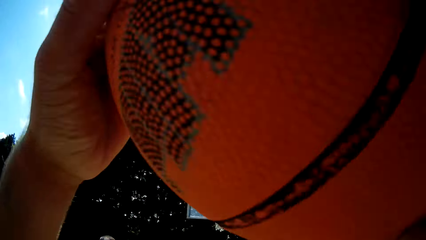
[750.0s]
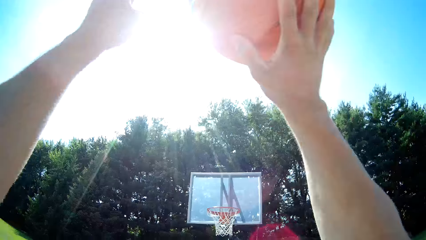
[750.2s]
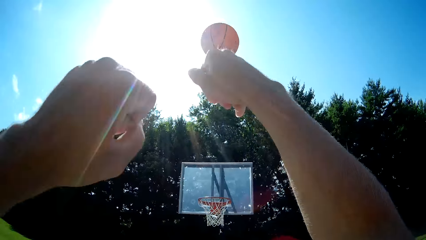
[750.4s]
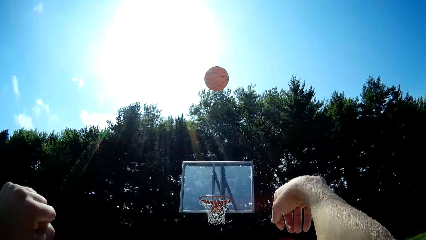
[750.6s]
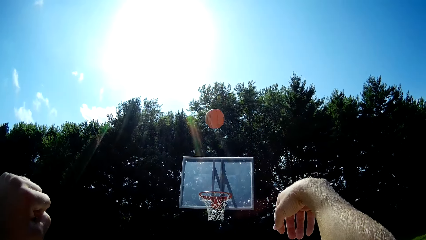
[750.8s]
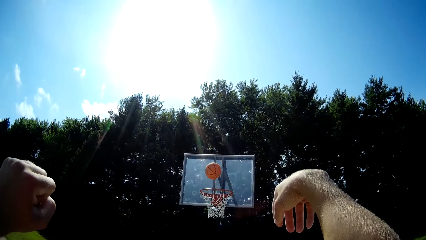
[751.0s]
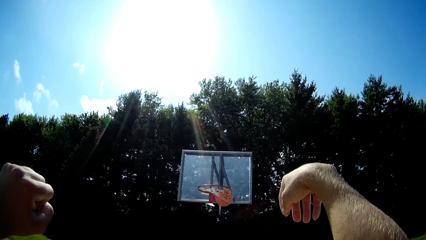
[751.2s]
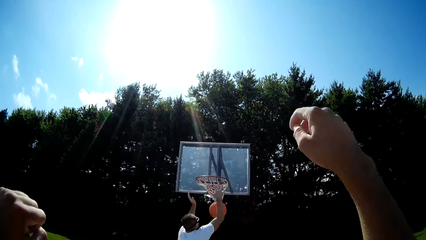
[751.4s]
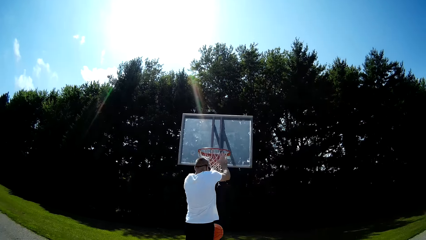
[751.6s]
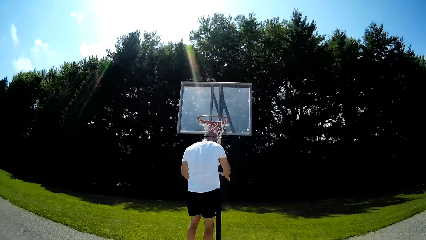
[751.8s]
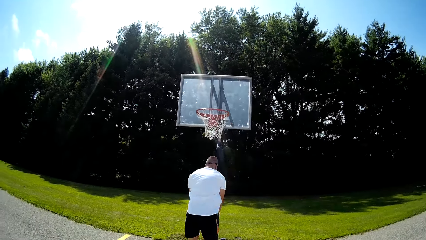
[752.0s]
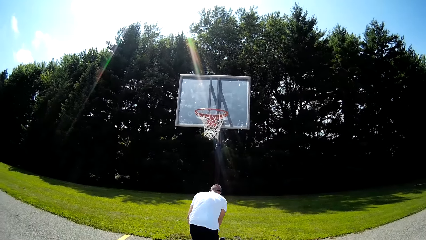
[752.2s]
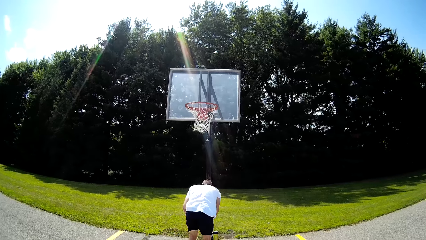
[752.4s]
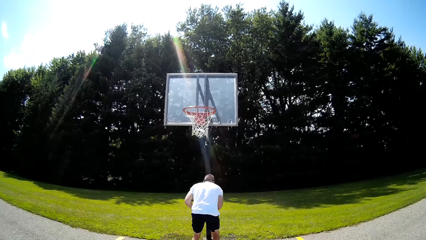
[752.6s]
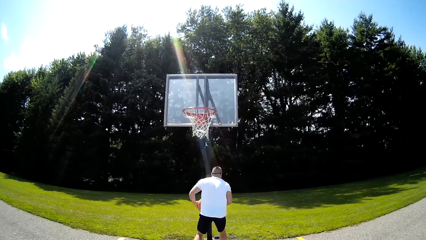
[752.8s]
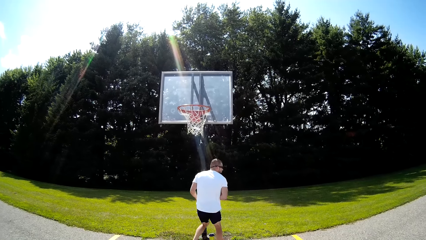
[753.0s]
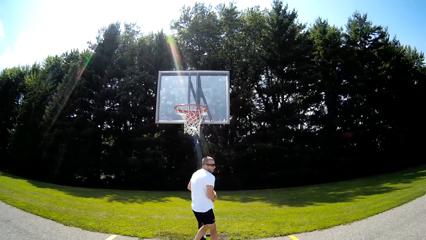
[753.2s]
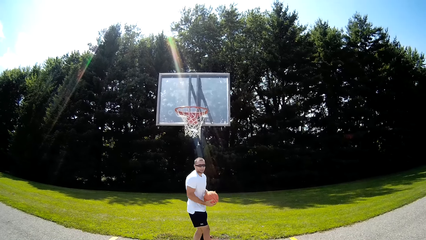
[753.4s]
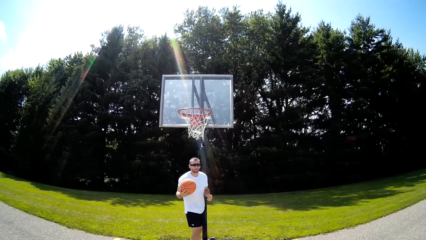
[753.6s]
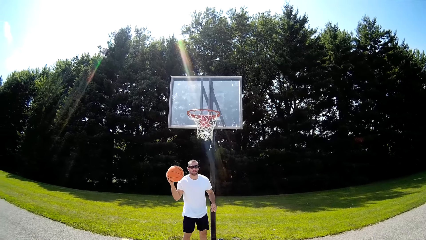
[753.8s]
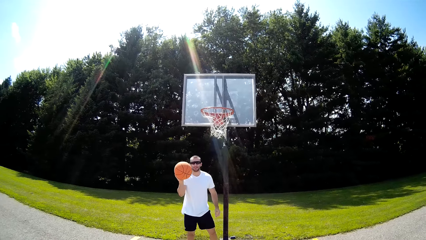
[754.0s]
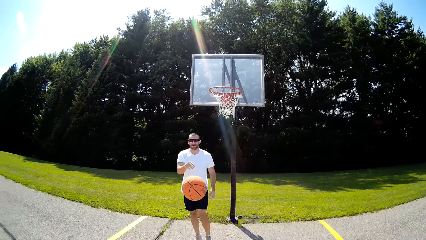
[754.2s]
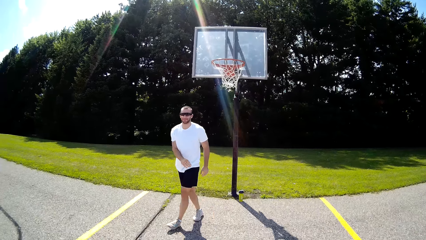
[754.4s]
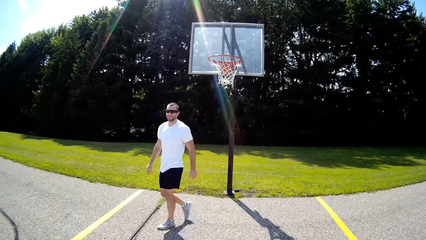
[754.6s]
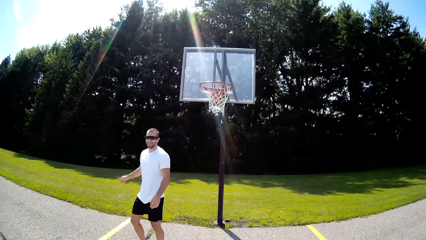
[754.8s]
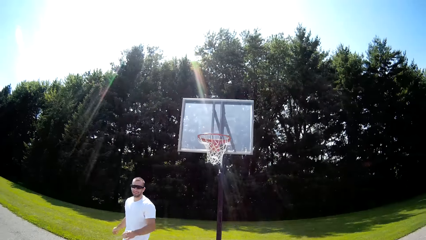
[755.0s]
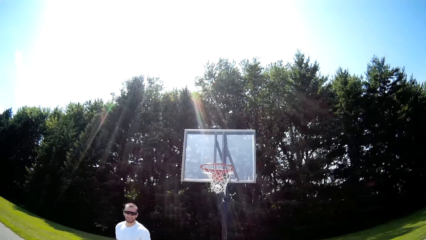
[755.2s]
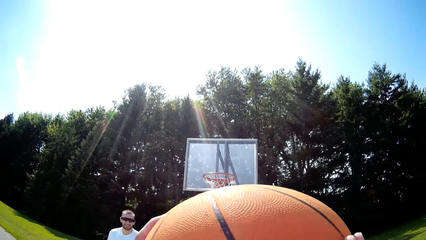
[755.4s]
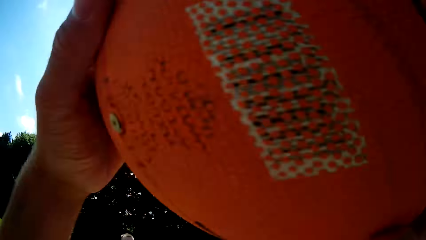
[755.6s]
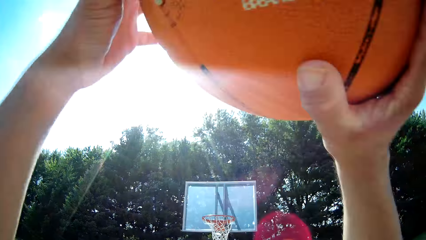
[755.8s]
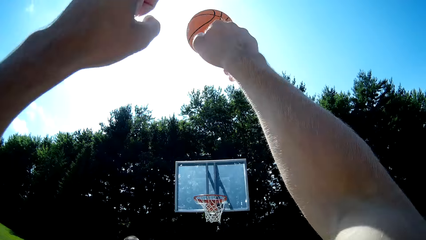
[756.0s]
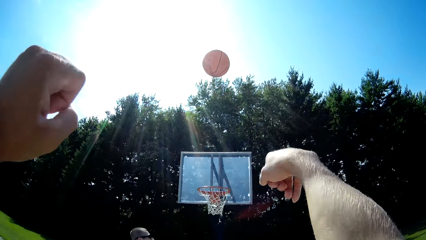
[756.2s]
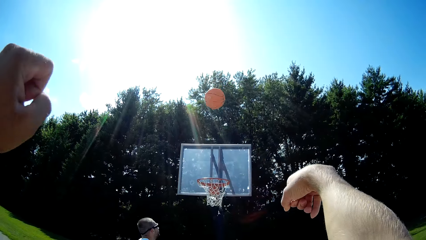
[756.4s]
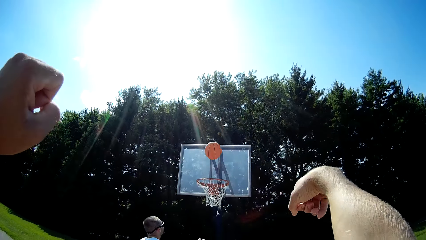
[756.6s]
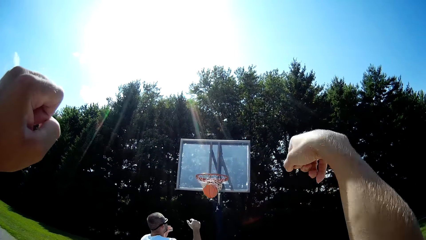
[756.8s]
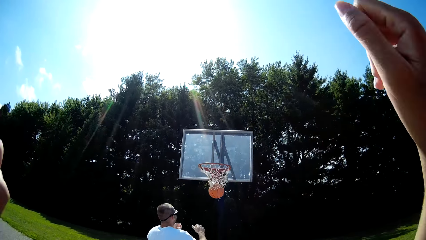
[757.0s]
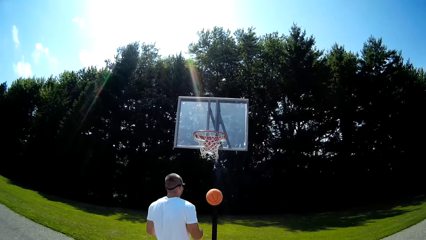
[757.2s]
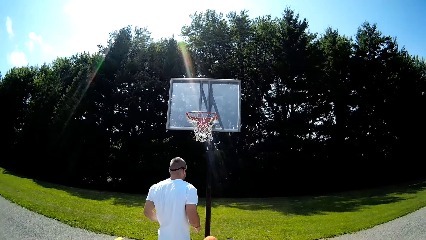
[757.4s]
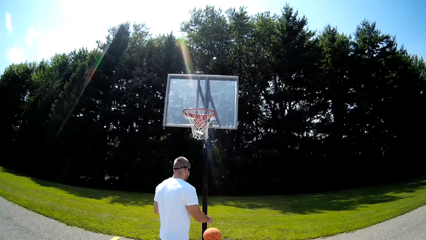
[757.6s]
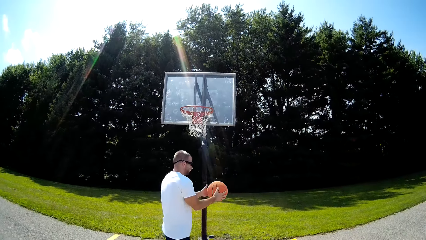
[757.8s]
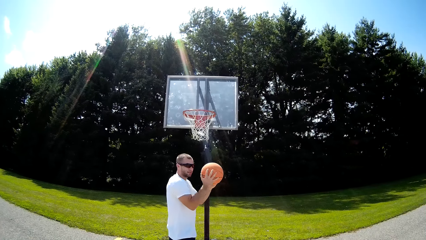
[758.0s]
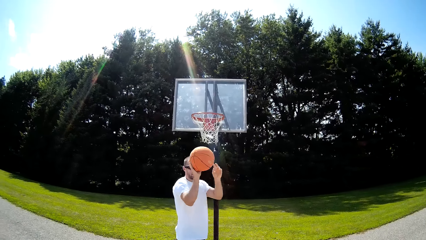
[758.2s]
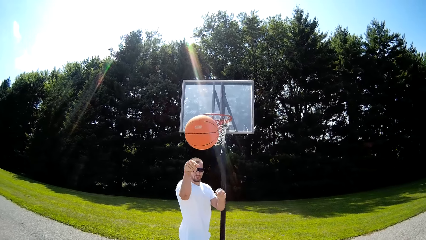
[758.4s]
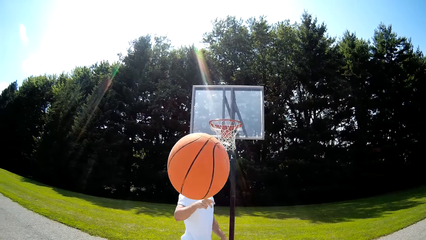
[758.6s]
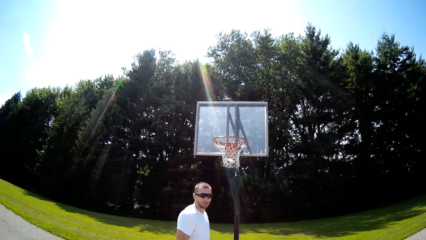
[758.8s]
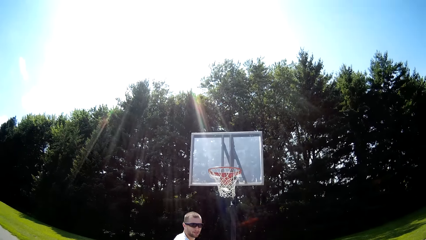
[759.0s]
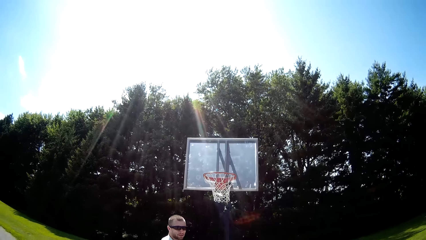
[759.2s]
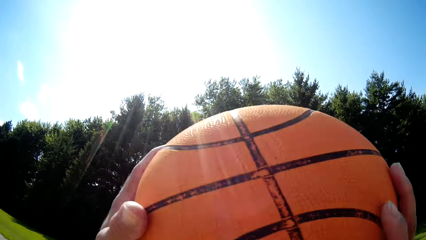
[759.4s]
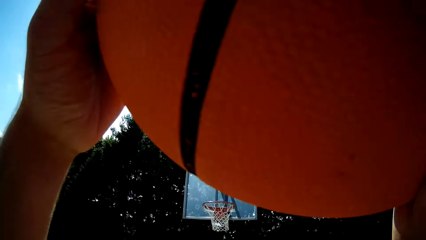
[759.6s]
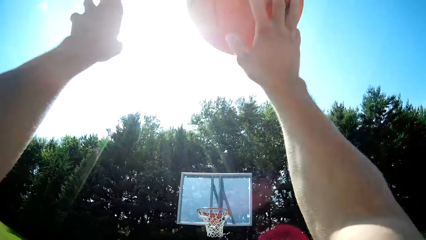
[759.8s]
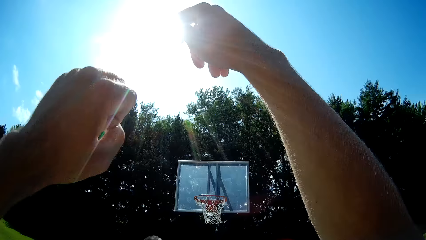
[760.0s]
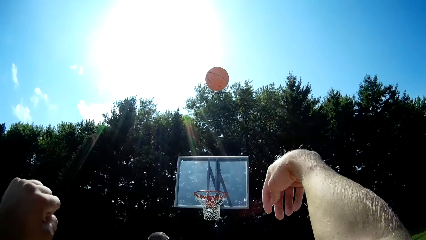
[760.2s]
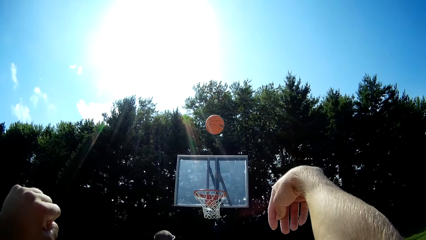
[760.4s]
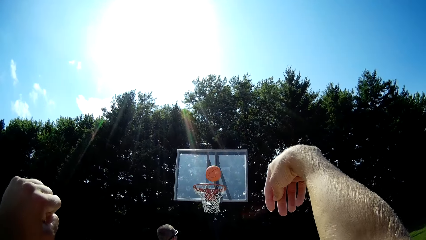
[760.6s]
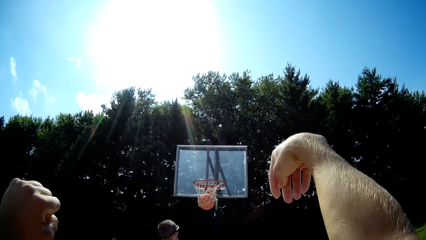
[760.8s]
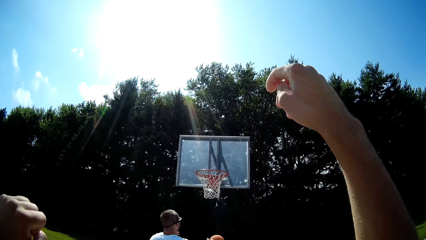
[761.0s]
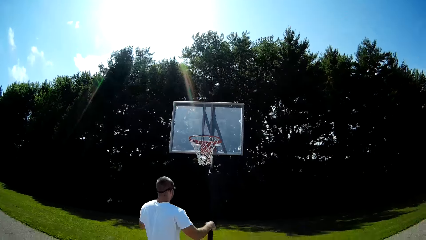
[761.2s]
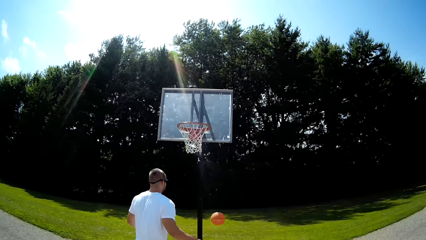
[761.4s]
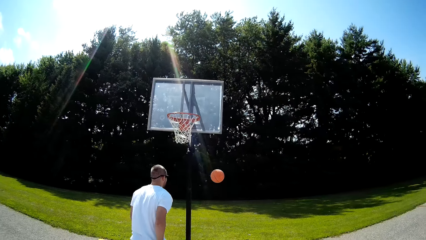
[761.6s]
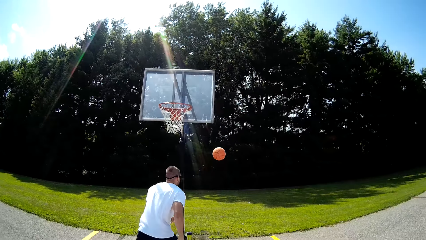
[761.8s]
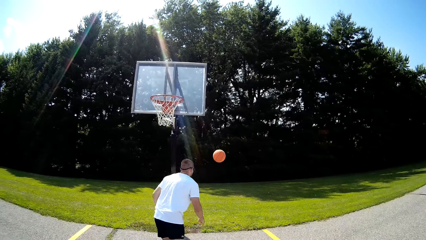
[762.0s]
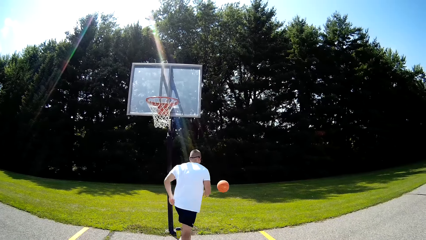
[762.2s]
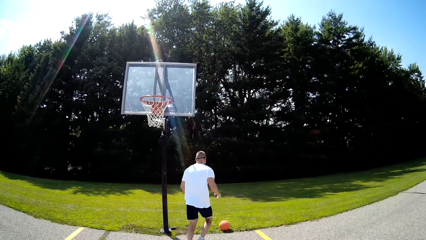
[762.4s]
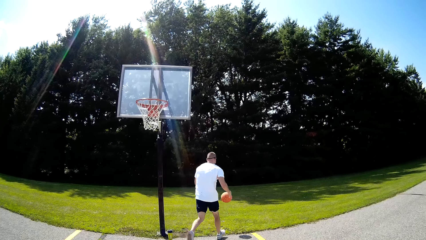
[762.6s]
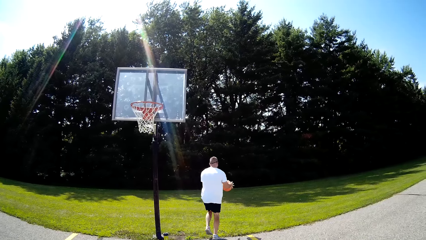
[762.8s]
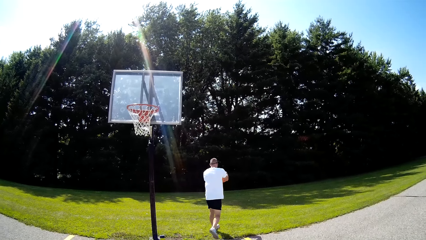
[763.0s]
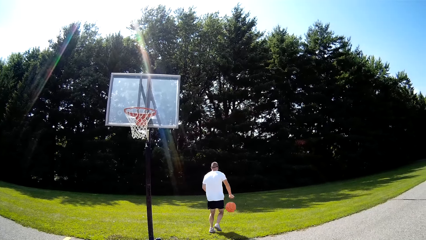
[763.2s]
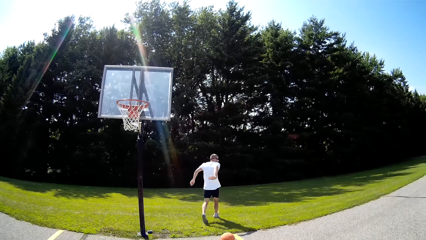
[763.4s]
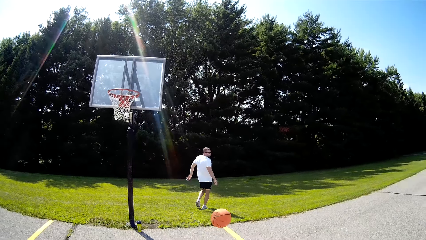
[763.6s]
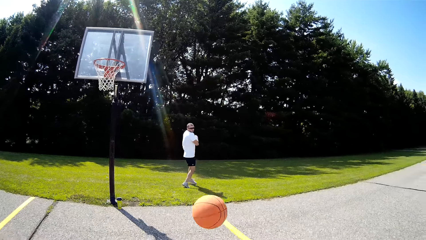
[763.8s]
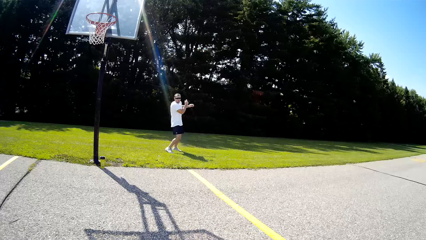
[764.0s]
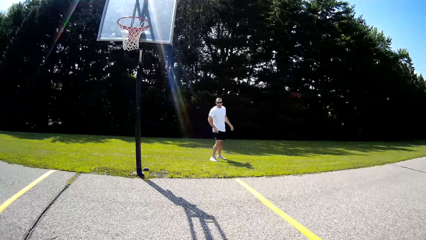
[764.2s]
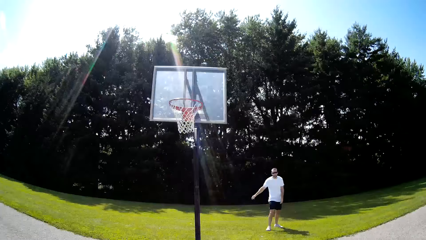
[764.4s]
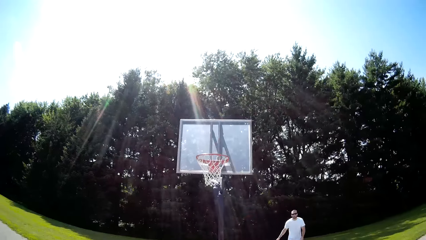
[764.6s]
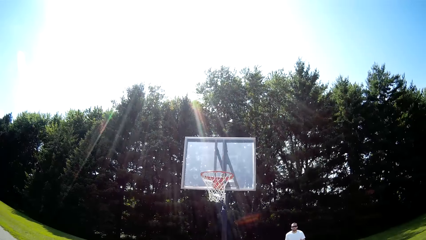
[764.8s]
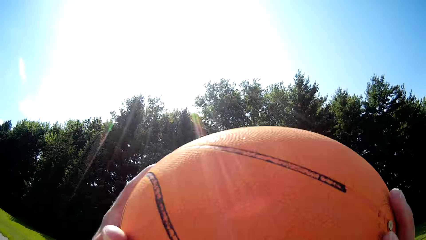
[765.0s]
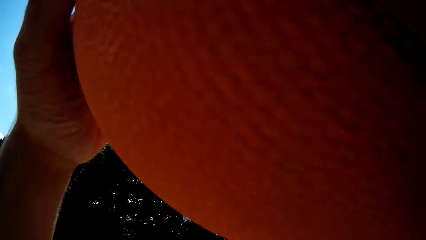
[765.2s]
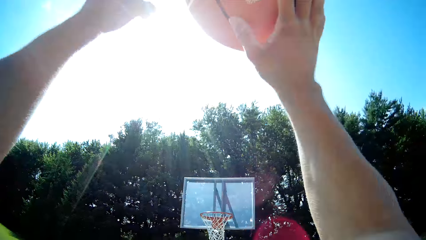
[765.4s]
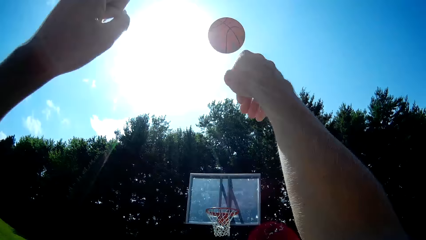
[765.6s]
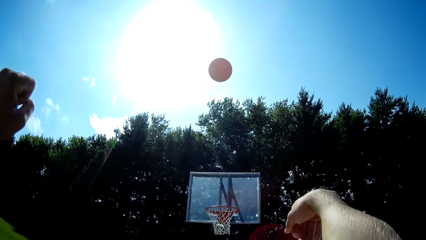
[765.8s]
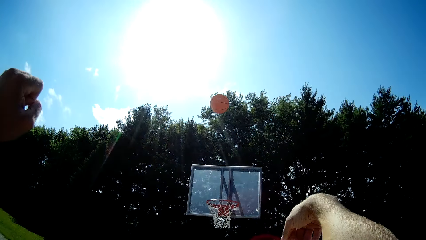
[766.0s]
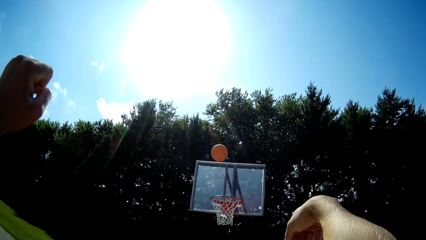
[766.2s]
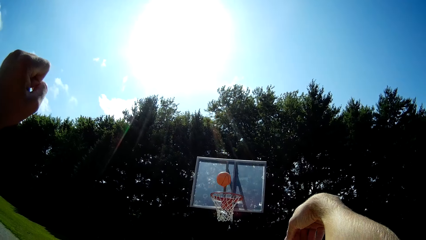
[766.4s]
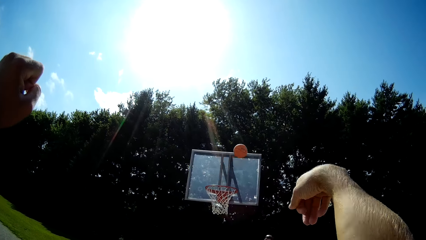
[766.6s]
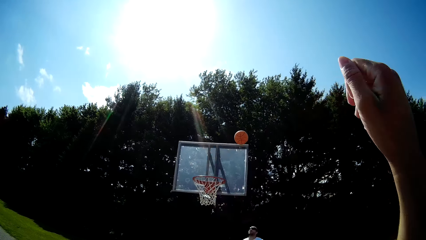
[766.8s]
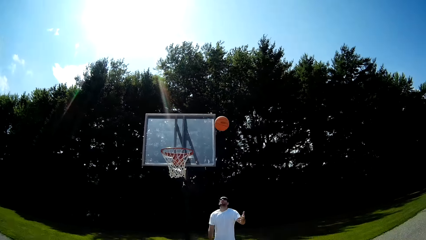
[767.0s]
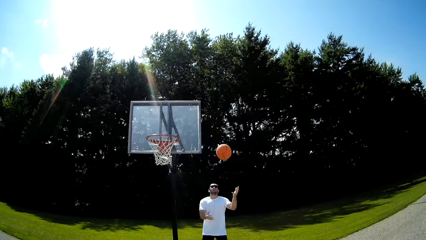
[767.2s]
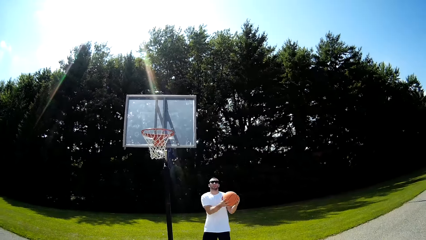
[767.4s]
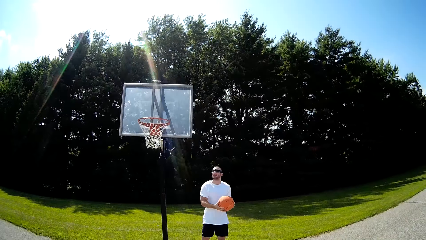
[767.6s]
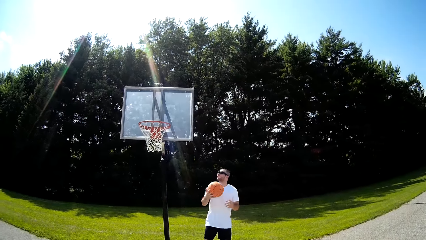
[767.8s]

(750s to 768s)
The camera wearer shoots the basketball into the hoop. A man jumps near the basketball stand, grabs the basketball and throws the basketball. The camera wearer lifts the basketball and shoots the basketball into the hoop. The man grabs the basketball and throws the basketball. The camera wearer lifts the basketball and shoots the basketball into the hoop. The man runs towards the basketball, grabs the basketball and throws the basketball. The camera wearer lifts the basketball and shoots the basketball.
